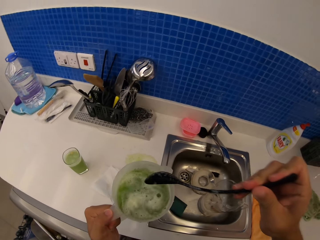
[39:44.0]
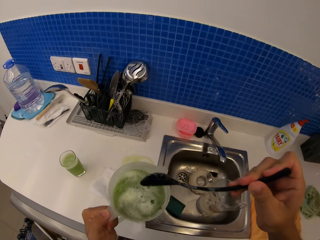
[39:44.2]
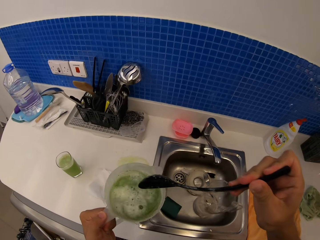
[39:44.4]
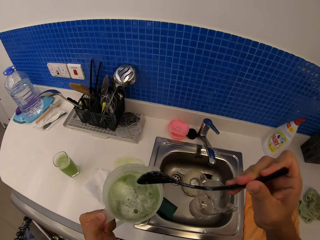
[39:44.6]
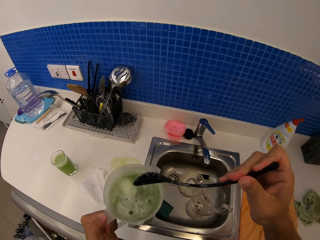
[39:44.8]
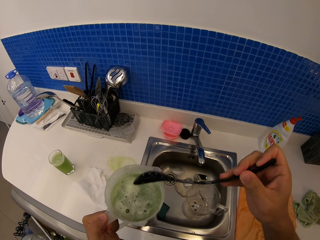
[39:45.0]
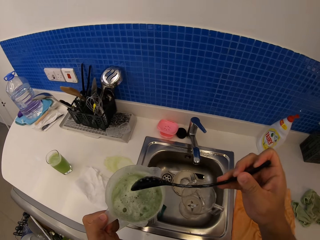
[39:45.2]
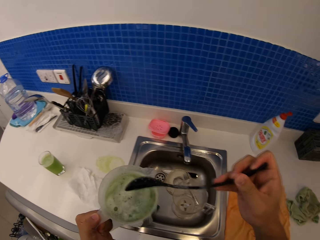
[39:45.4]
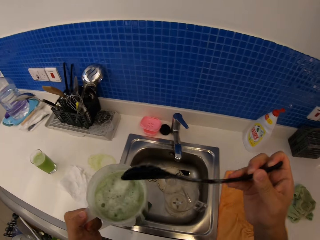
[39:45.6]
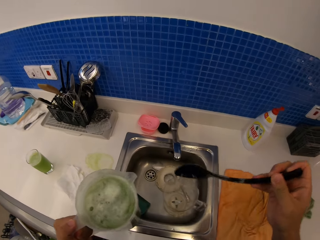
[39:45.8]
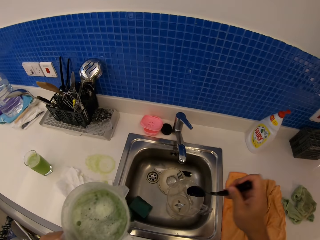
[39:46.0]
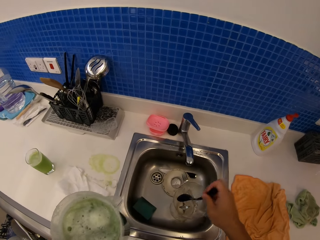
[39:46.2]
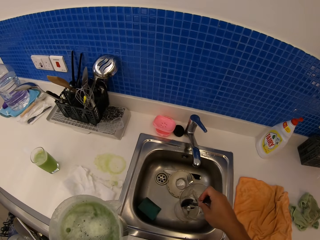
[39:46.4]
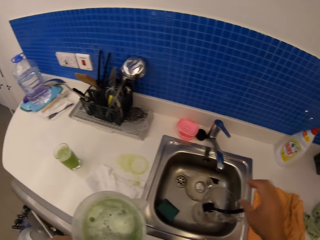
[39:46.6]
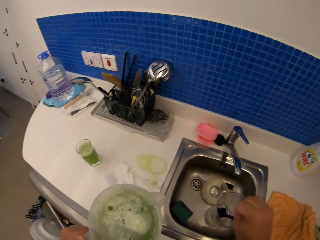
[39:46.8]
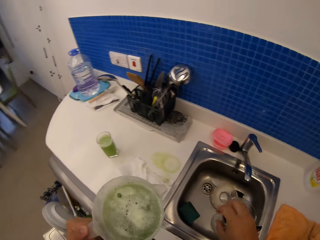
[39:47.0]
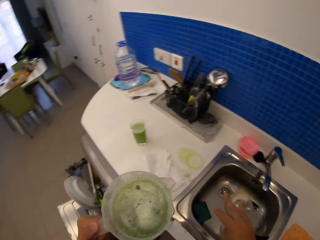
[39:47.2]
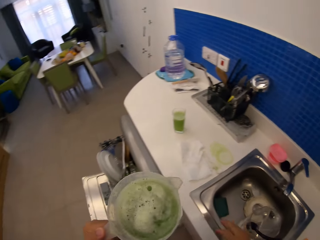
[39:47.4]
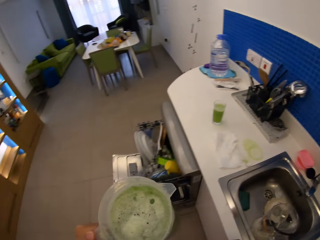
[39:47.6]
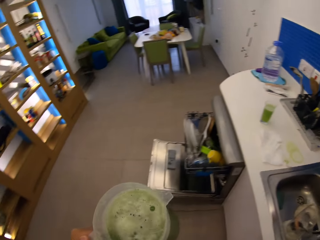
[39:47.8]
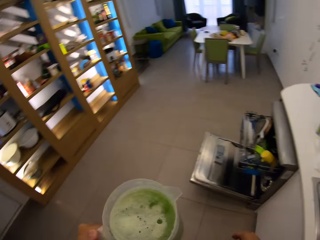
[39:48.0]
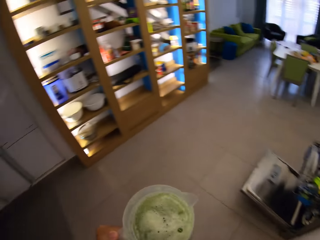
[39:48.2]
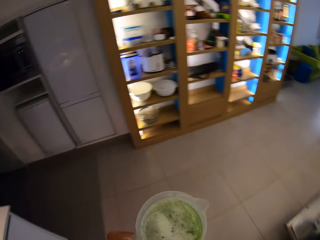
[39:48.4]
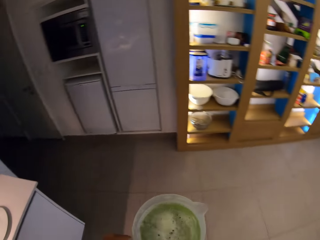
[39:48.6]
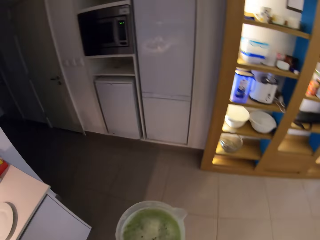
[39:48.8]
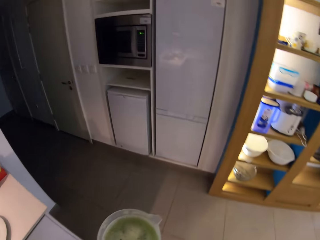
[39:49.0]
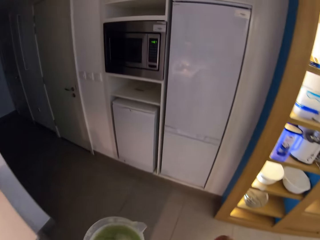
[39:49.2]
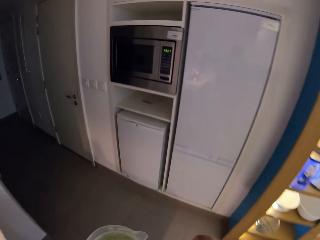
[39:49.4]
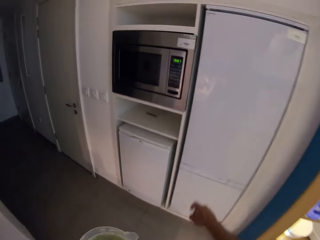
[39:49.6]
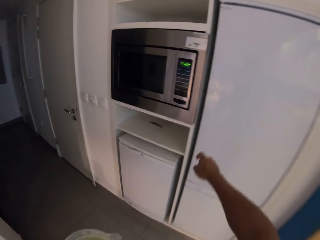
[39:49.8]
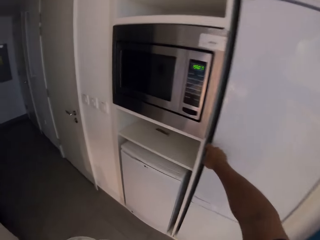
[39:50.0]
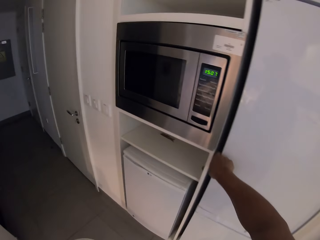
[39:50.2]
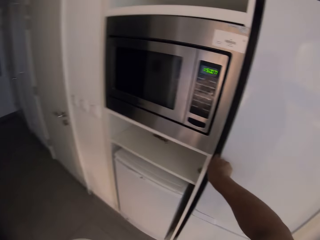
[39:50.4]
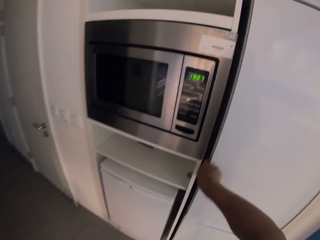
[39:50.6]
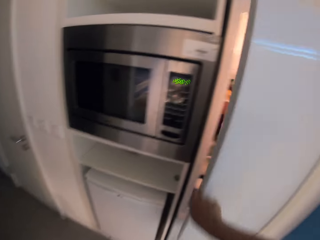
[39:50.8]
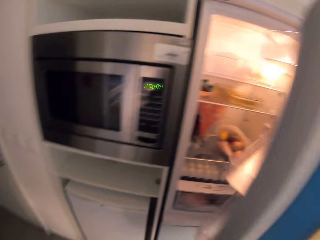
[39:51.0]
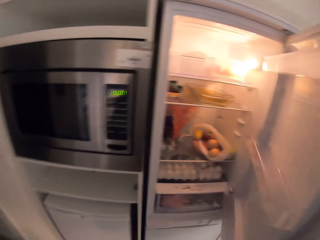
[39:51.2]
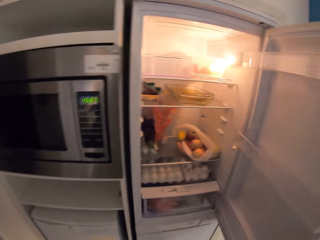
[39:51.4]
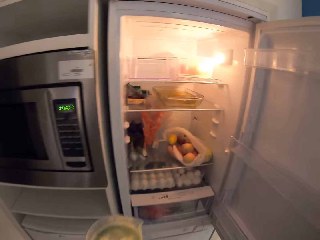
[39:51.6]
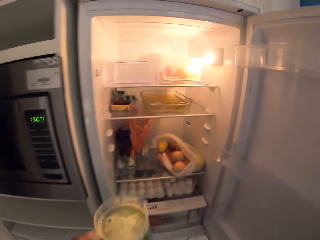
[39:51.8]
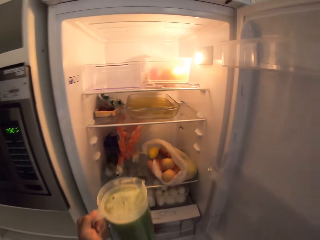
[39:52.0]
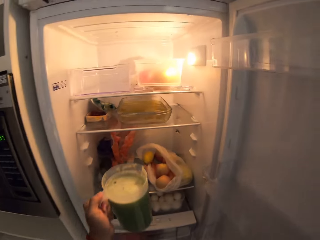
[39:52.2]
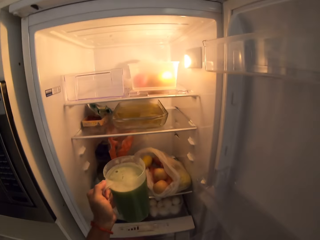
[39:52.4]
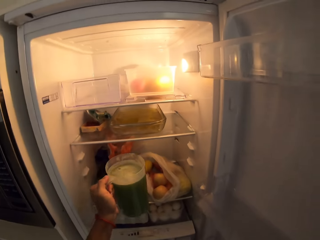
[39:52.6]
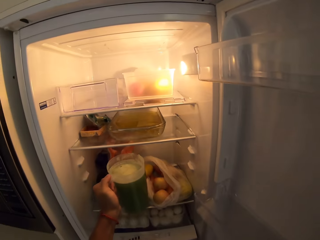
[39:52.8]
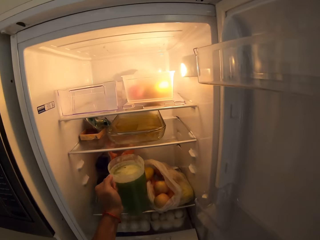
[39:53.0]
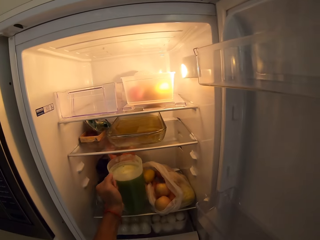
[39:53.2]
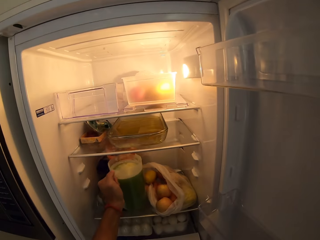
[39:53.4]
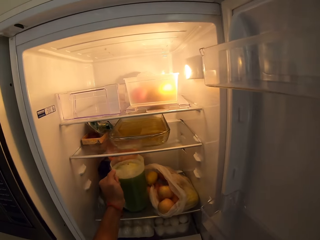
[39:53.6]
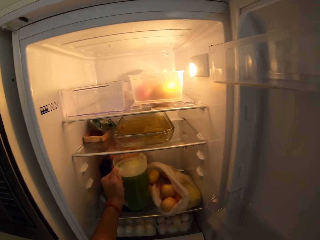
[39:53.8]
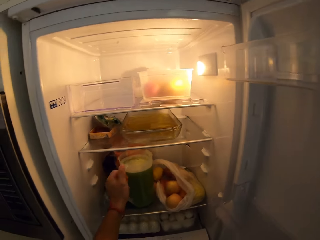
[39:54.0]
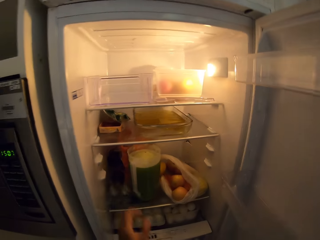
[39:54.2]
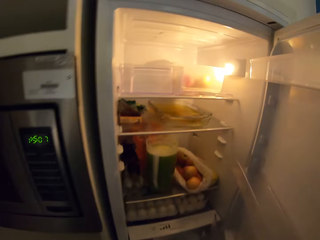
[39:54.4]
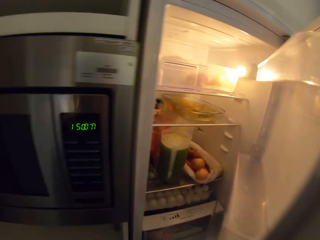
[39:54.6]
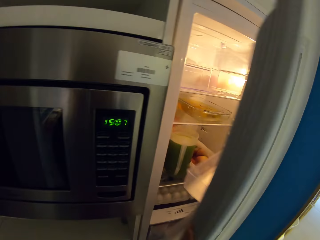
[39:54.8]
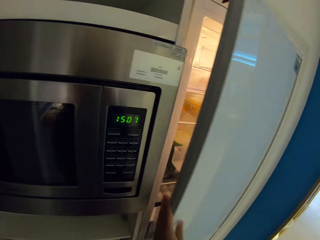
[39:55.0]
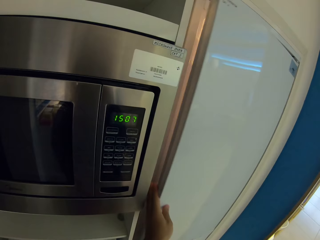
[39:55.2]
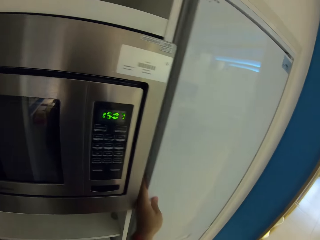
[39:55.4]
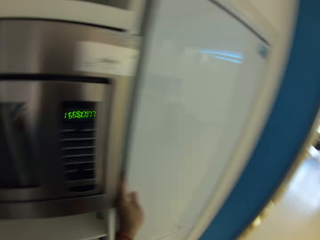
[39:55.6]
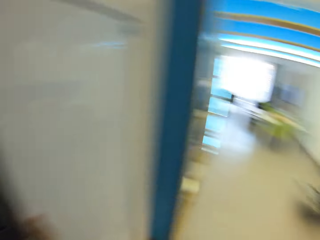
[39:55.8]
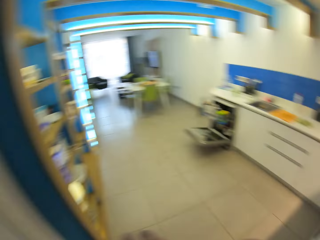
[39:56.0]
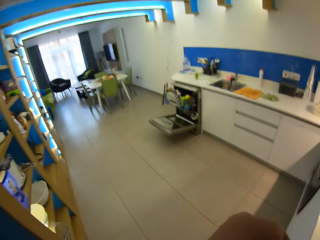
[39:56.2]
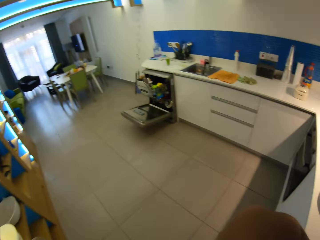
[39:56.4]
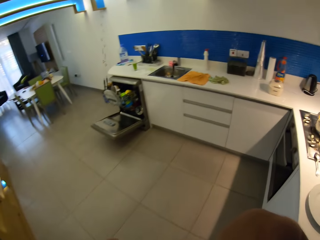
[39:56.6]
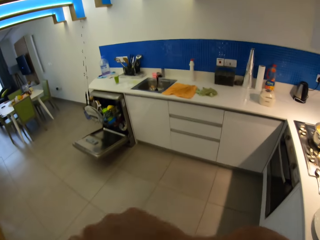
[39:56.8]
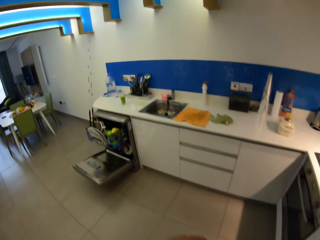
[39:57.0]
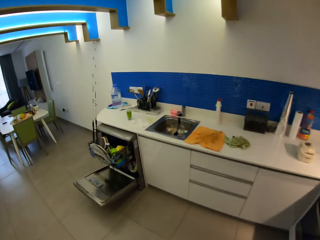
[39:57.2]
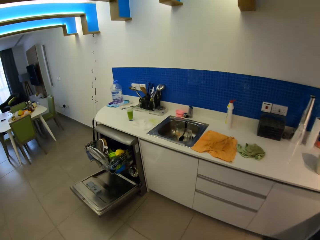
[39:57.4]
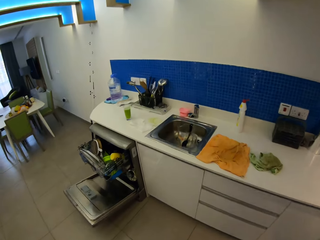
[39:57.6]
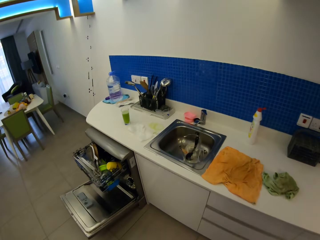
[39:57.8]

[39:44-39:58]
The camera wearer puts the spatula in a jug. They swing the right hand. They walk in the kitchen. They open the fridge. They swing the right hand. They put the jug inside the fridge. They swing the right hand, close the fridge and walk in the kitchen.

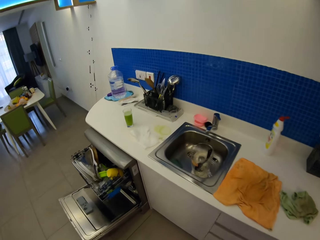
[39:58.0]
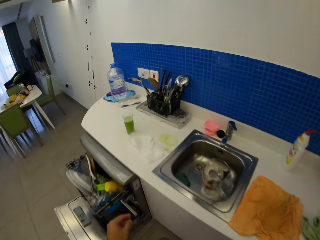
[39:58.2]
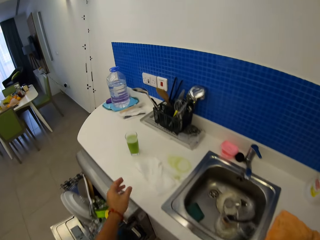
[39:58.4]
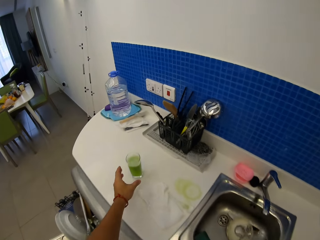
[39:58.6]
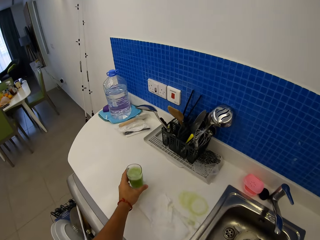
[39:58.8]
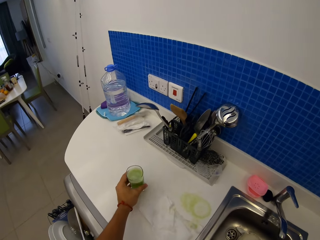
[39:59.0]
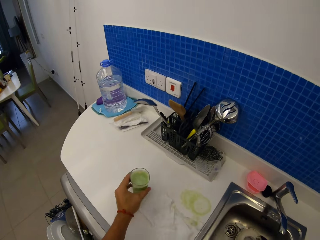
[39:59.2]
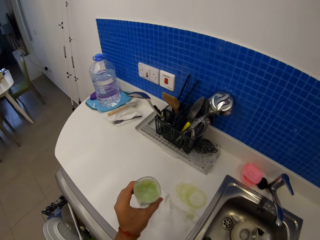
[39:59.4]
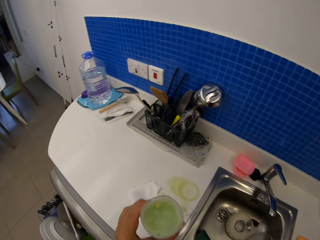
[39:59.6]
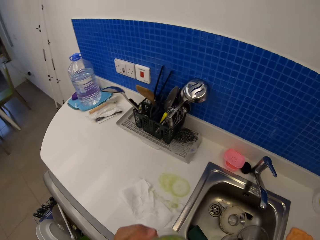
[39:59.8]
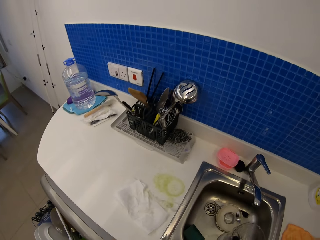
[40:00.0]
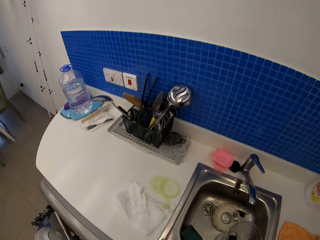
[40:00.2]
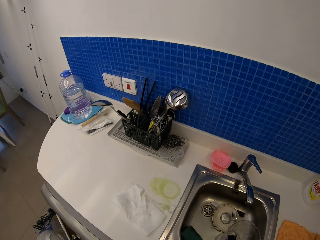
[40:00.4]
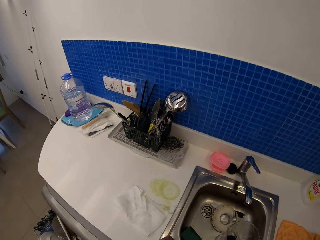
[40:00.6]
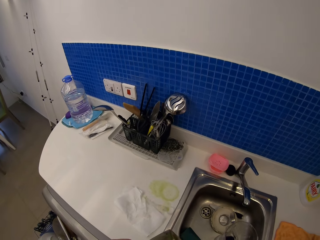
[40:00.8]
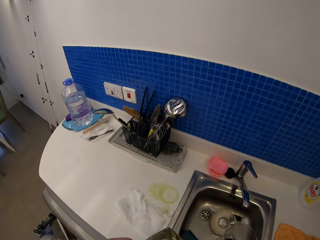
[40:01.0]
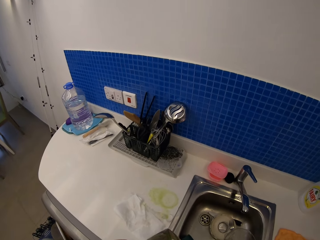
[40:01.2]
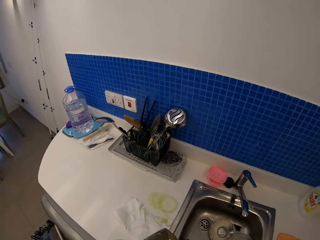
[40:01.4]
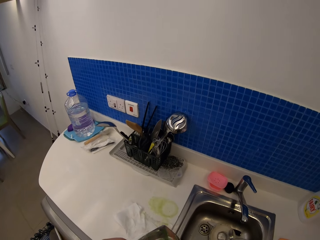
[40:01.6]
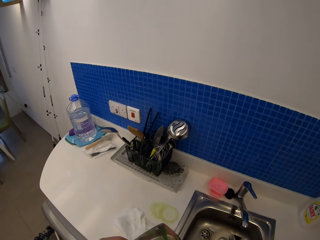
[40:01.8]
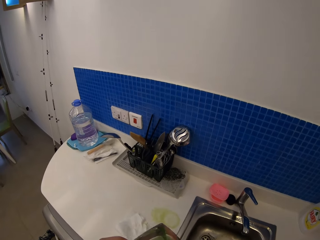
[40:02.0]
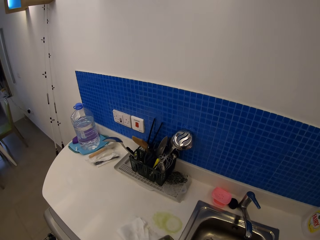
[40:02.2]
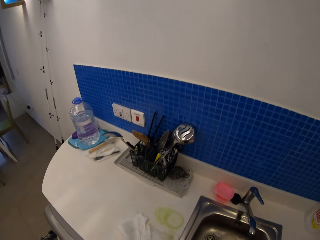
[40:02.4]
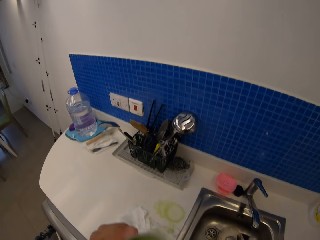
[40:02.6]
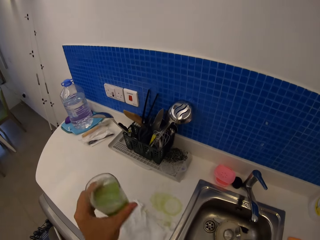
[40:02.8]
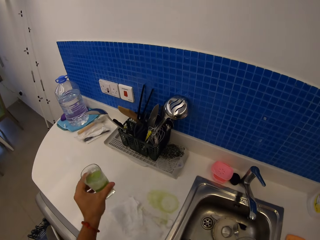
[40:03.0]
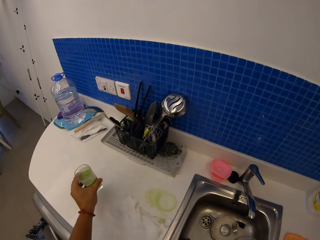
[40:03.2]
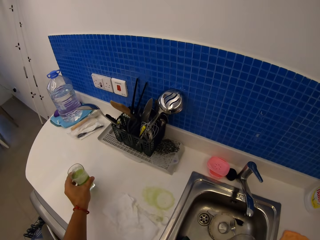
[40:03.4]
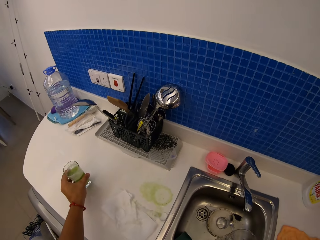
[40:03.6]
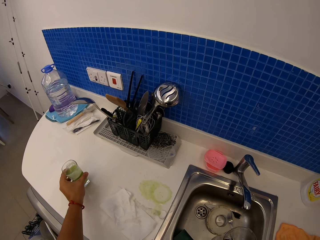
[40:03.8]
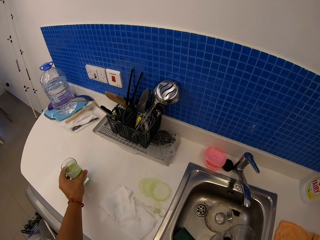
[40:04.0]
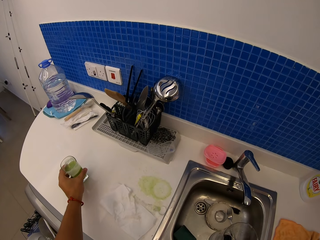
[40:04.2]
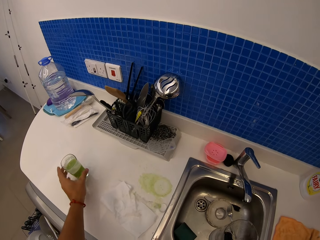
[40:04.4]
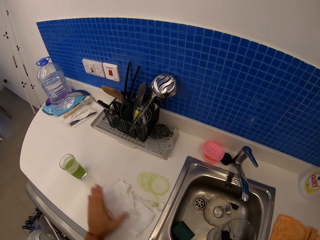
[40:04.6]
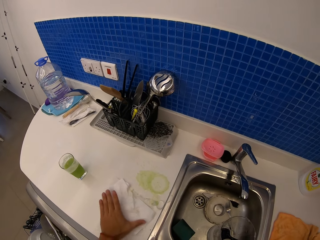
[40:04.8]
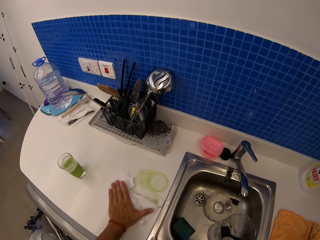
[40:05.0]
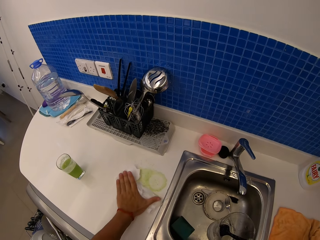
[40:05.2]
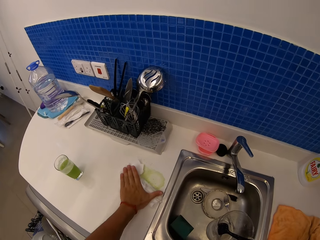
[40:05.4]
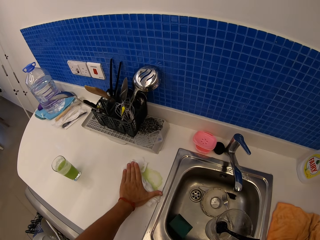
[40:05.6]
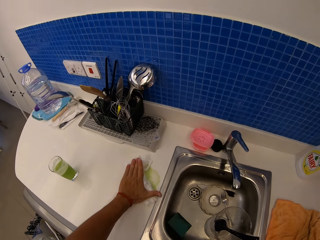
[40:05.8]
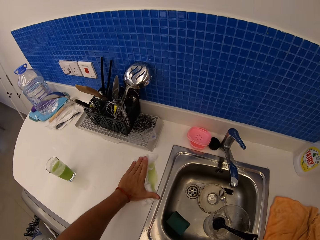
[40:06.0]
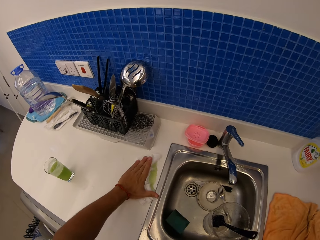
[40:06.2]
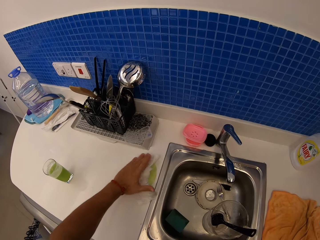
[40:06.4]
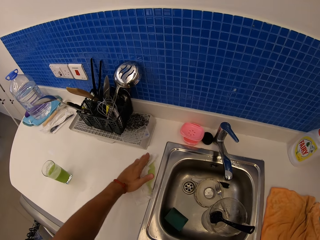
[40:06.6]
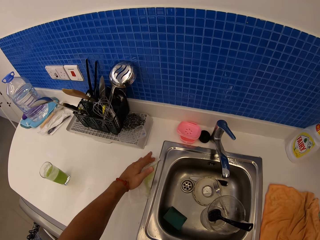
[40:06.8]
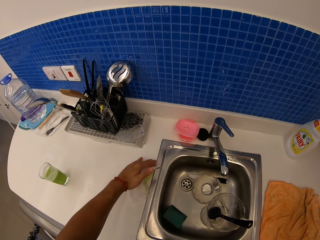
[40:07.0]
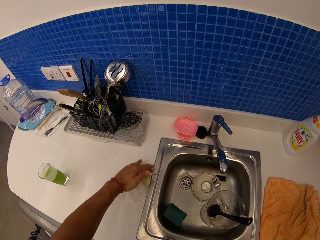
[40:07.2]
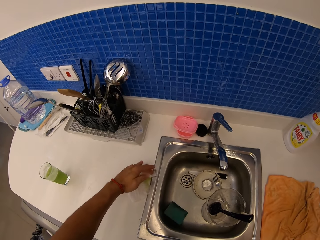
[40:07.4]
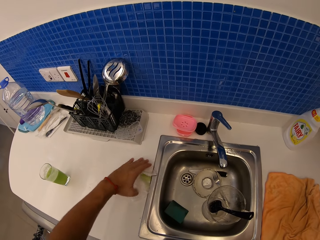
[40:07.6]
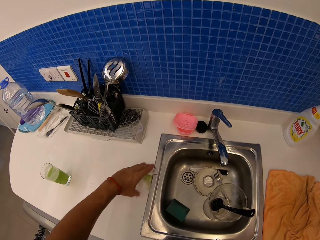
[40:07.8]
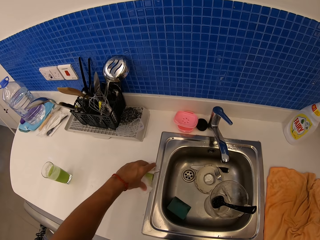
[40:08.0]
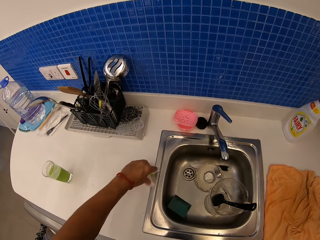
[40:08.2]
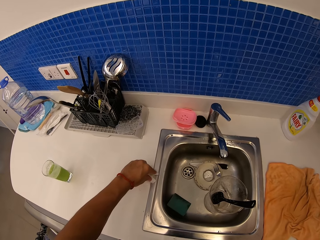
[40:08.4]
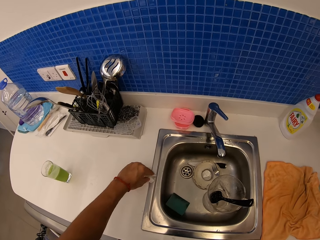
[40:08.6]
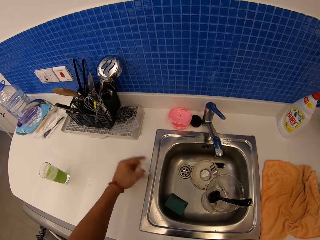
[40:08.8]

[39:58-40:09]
The camera wearer swings the left hand. They pick up a glass of juice with the left hand. They drink juice. They swing the left hand. They put the glass of juice on the kitchen counter. They swing the left hand and wipe the kitchen counter with a paper towel.
